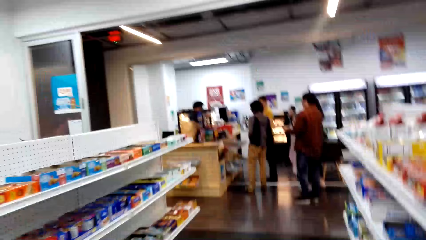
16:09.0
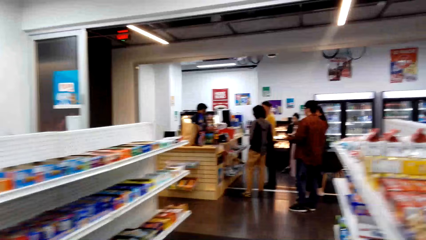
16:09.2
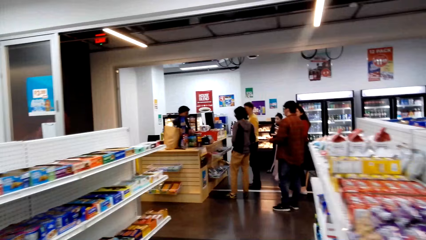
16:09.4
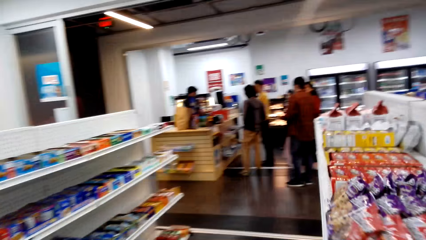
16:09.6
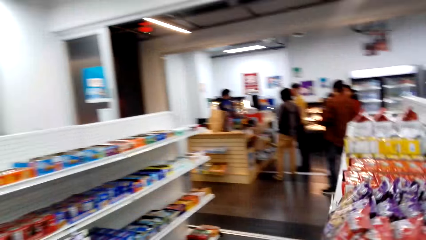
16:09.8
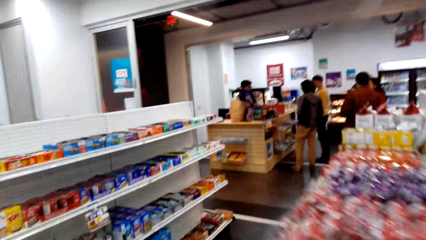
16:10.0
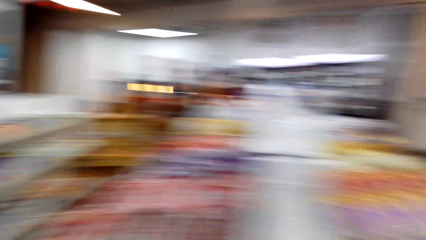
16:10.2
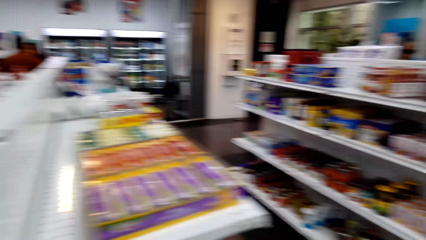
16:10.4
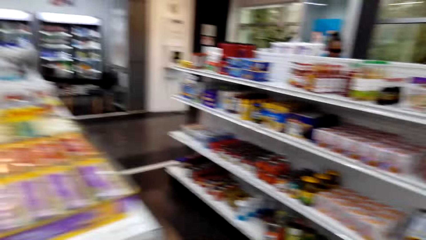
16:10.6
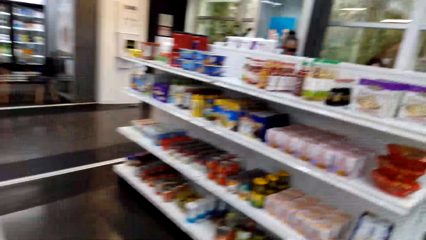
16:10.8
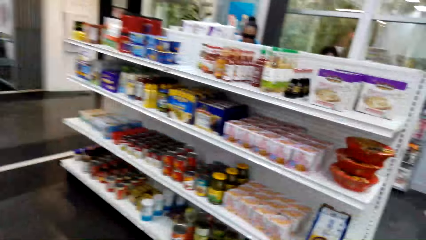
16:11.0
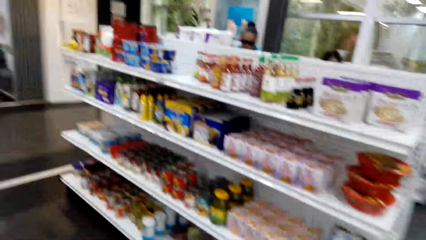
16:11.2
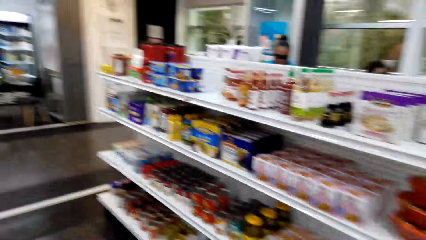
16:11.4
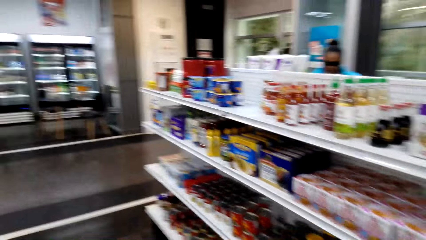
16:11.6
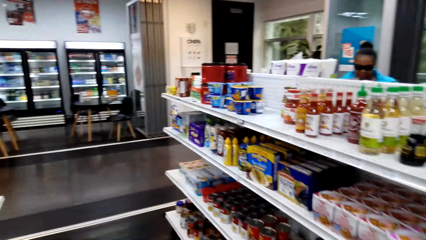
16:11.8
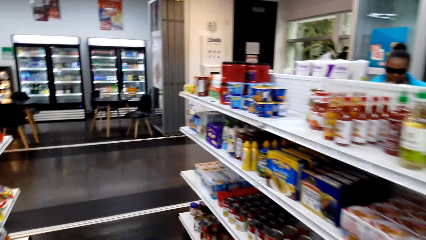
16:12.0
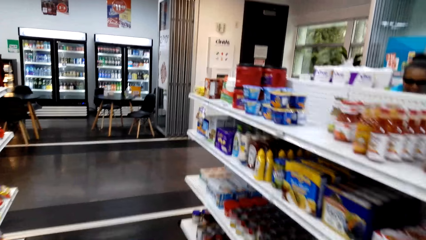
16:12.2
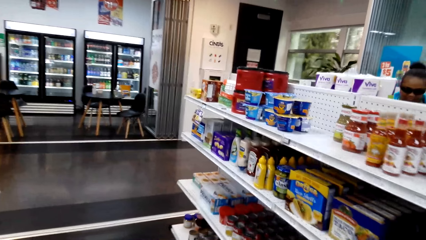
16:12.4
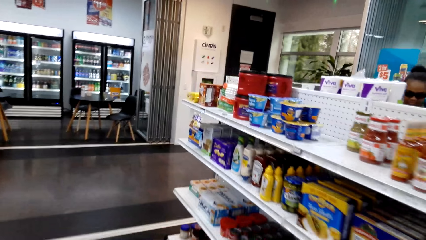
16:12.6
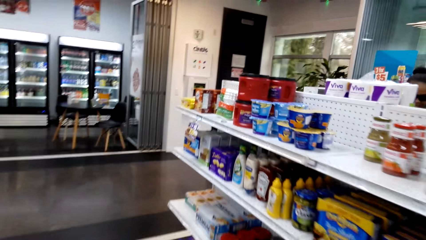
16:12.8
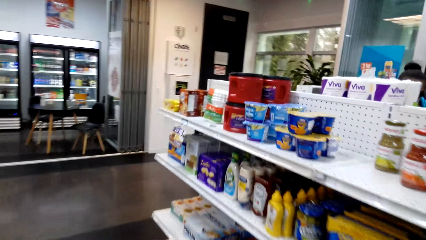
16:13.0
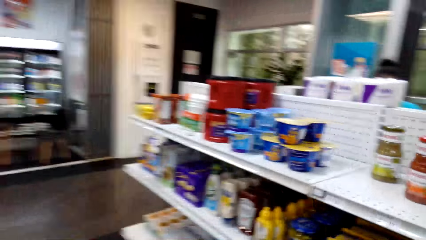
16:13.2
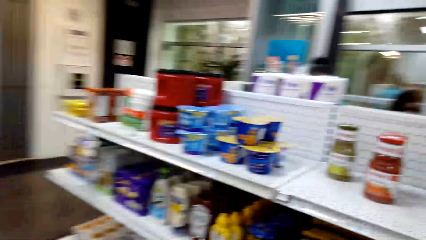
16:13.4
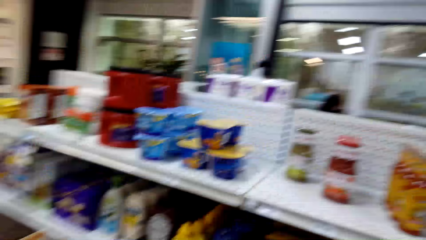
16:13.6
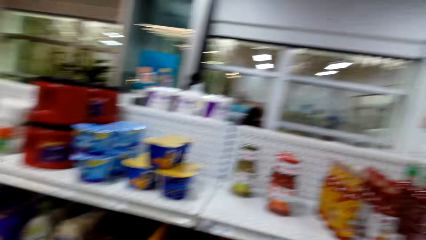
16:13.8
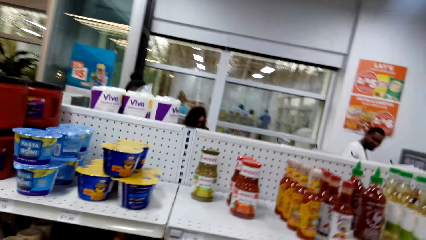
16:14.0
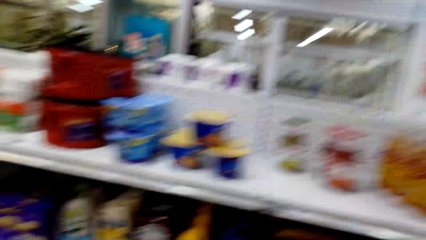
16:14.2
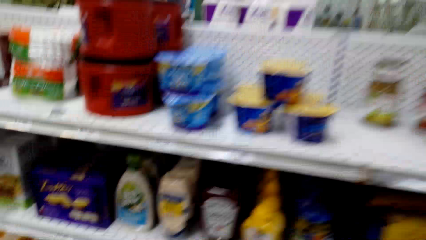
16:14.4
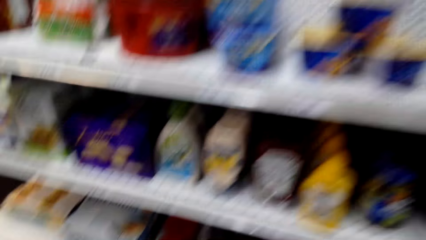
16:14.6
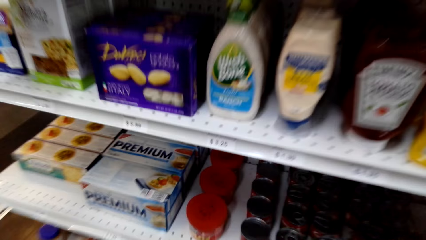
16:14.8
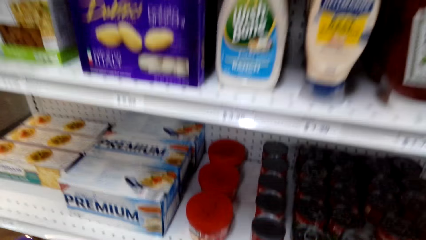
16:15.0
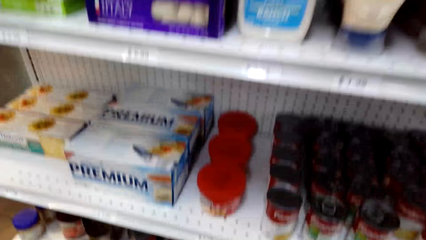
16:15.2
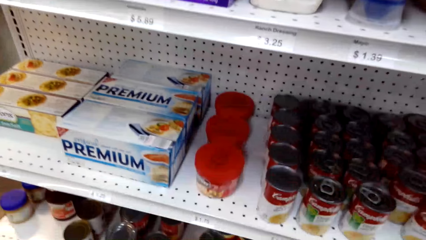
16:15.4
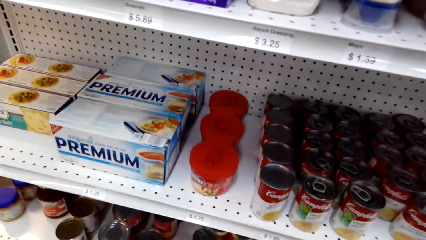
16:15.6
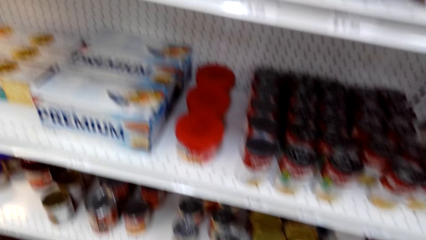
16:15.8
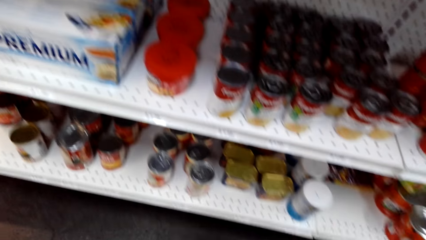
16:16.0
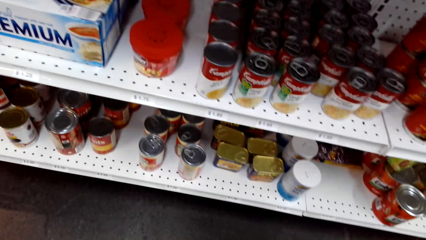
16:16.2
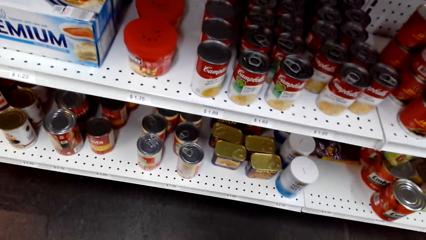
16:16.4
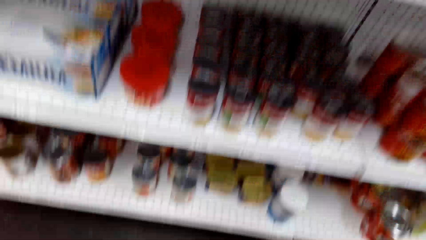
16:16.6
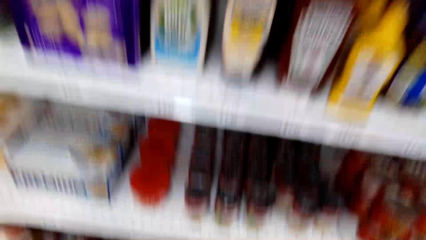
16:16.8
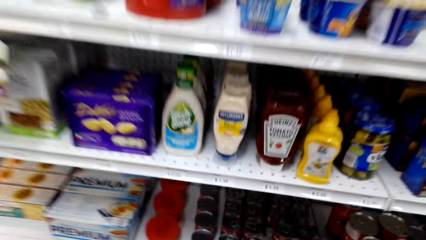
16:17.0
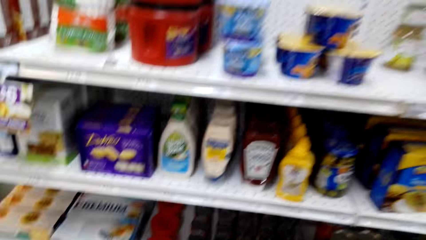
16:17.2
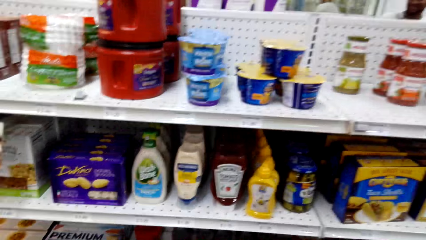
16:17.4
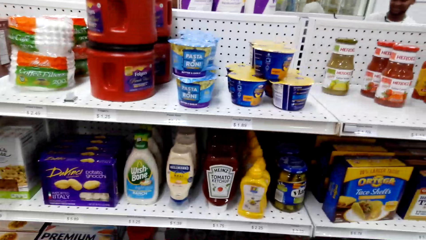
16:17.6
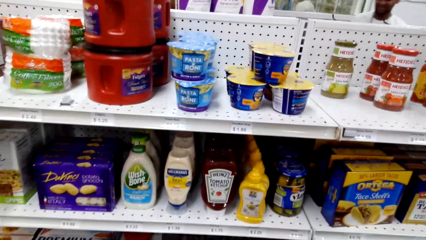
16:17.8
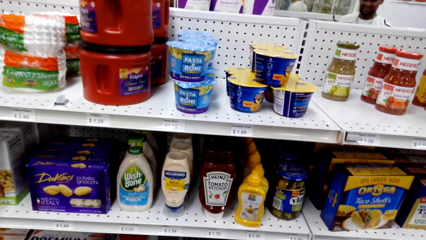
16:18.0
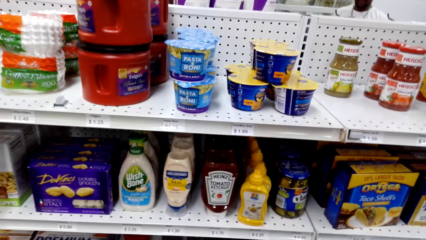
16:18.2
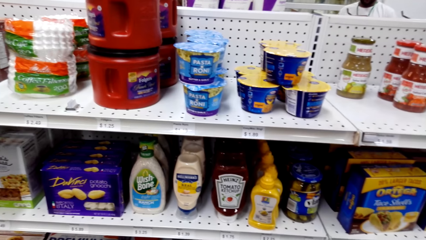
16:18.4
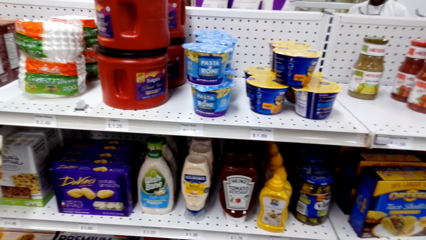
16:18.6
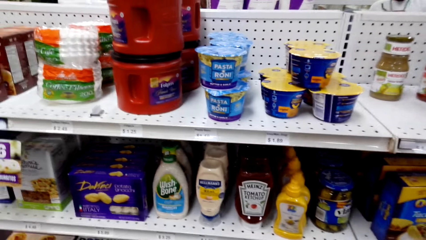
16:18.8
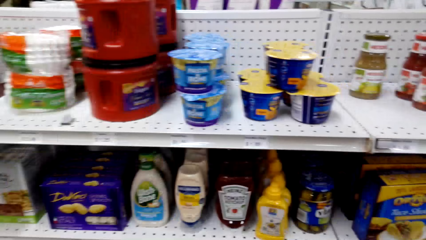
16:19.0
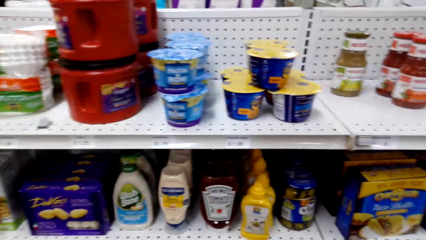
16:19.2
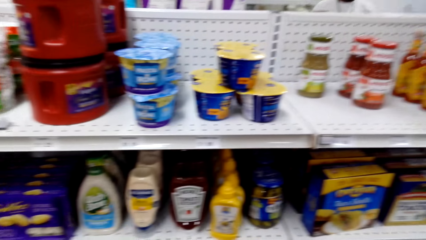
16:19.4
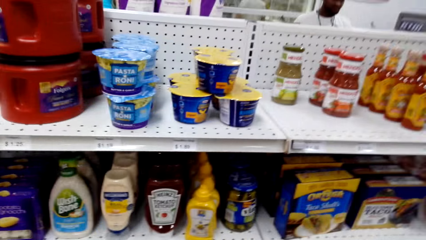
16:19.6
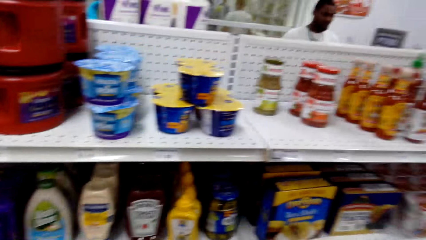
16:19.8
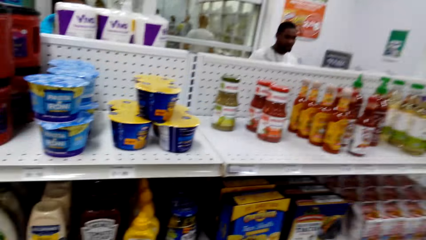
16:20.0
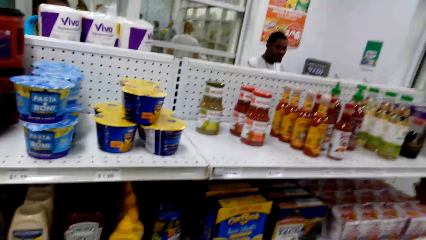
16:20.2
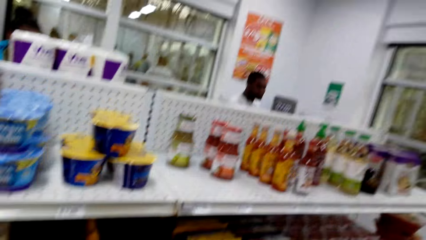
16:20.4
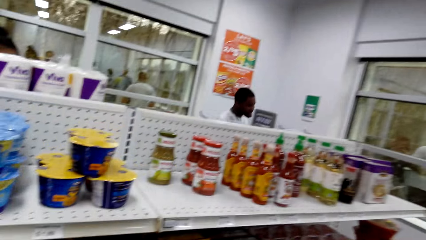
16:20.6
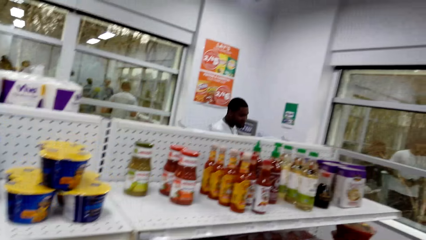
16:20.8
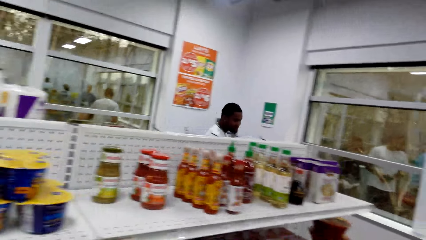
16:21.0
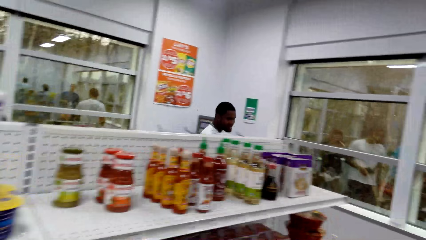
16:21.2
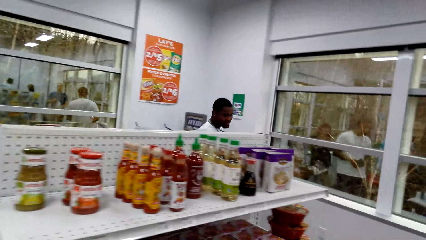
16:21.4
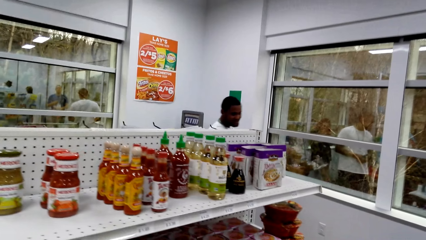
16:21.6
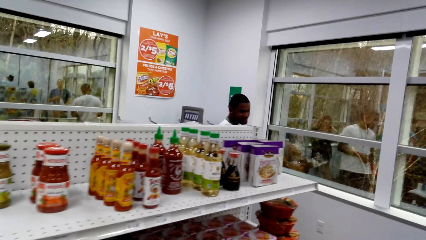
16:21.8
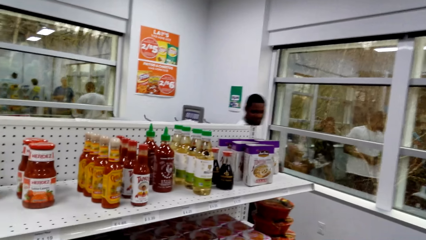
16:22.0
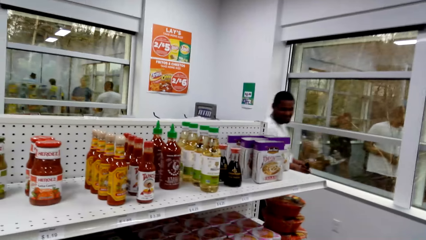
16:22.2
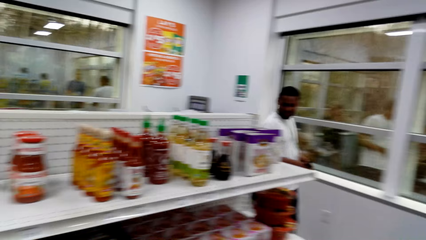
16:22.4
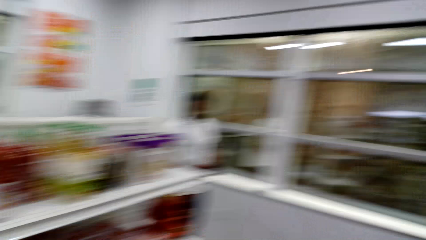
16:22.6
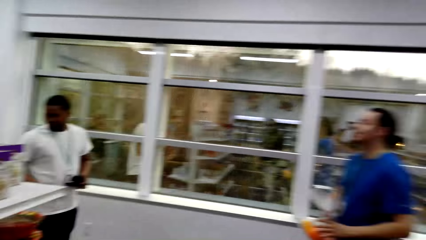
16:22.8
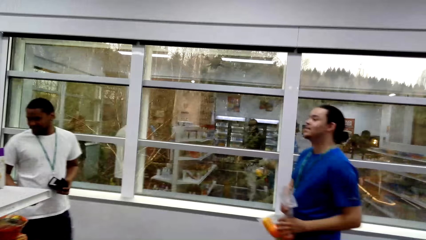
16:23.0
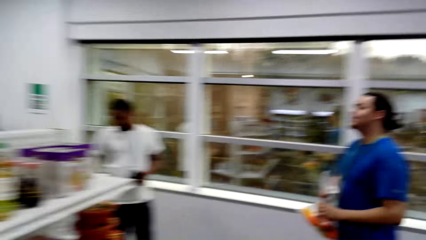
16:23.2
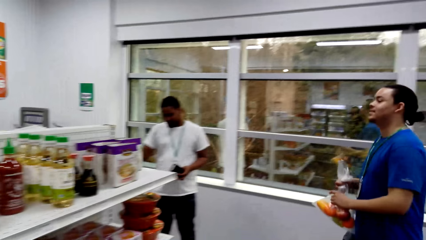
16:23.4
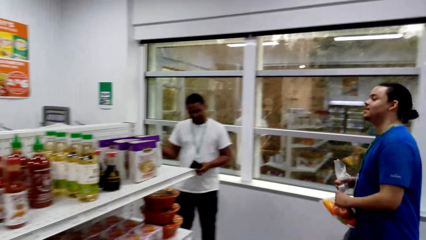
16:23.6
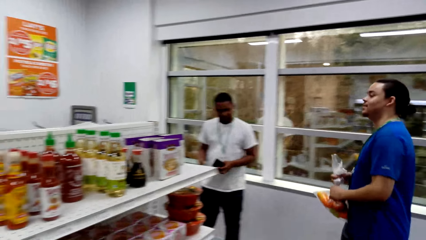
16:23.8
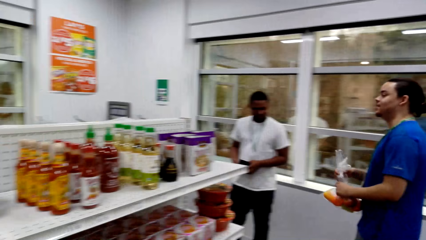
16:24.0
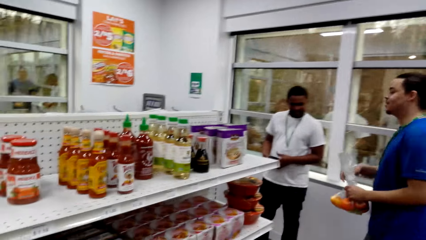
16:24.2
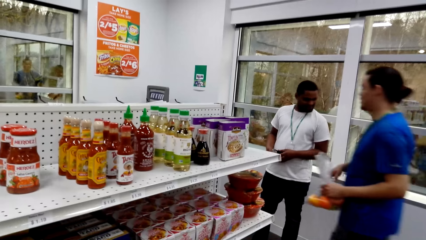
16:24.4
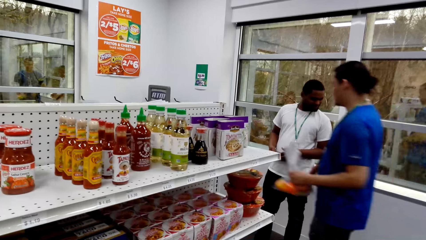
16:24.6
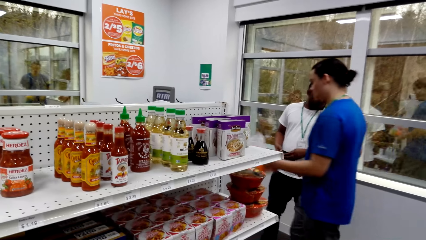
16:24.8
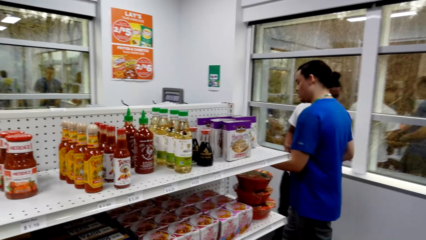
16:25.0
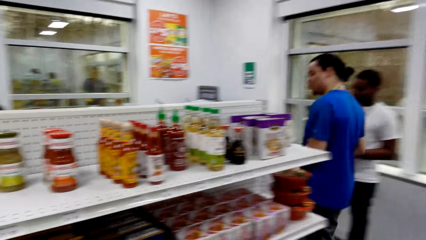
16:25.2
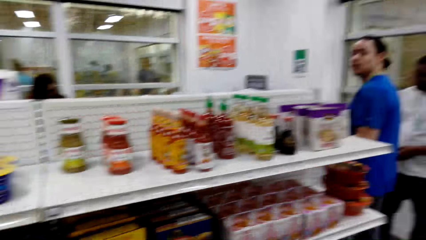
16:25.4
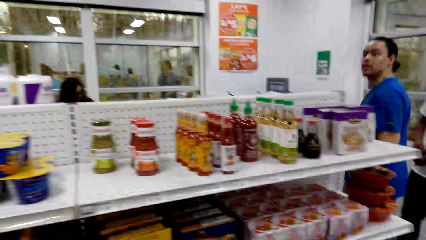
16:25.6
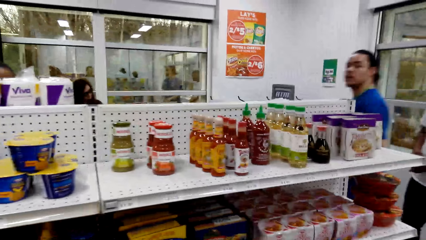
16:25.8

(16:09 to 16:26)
The camera wearer walks in the room. They look at the cans.
